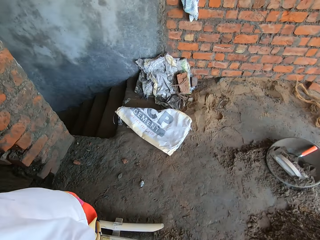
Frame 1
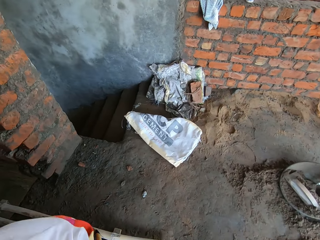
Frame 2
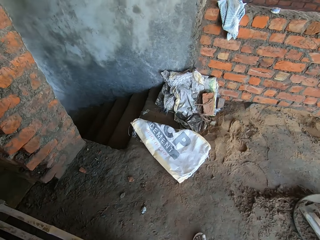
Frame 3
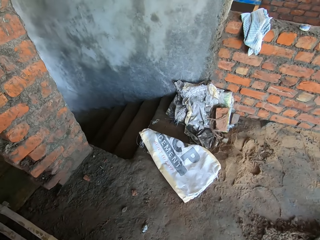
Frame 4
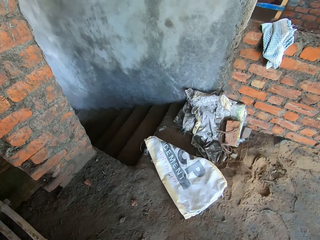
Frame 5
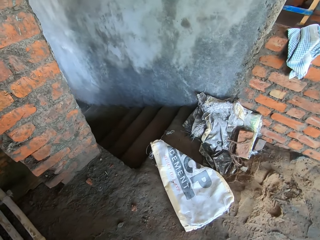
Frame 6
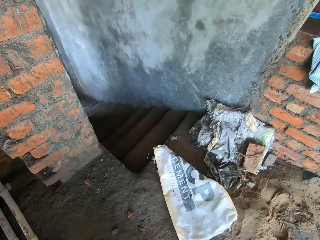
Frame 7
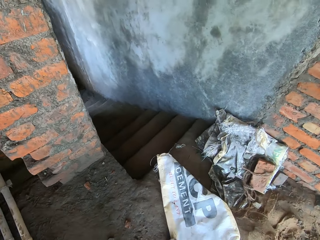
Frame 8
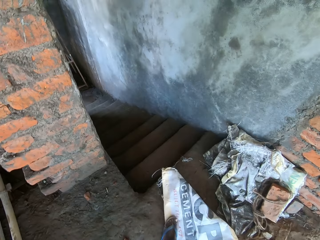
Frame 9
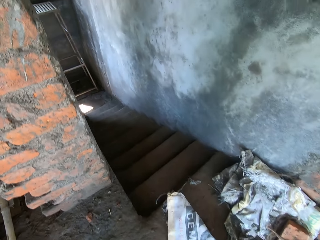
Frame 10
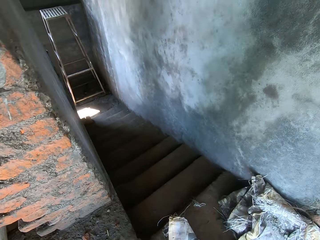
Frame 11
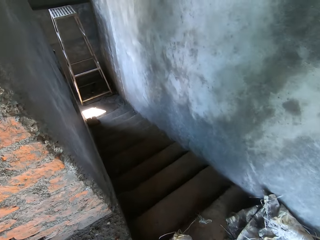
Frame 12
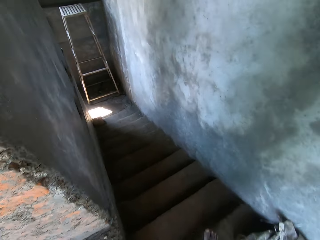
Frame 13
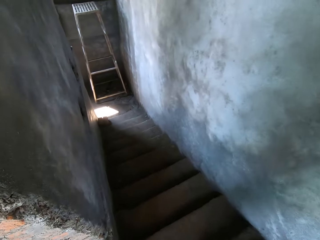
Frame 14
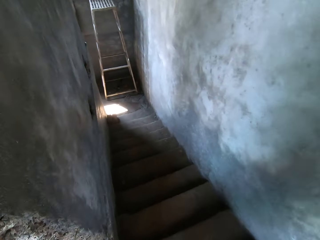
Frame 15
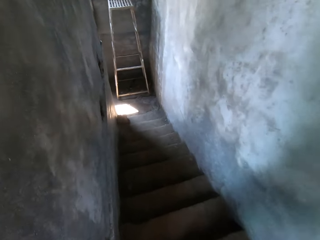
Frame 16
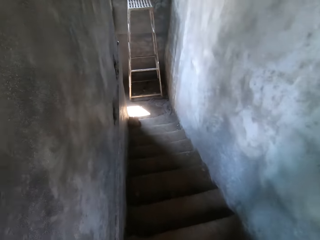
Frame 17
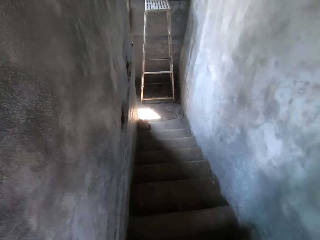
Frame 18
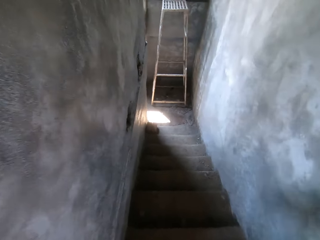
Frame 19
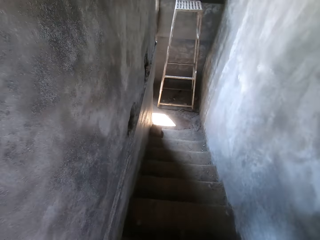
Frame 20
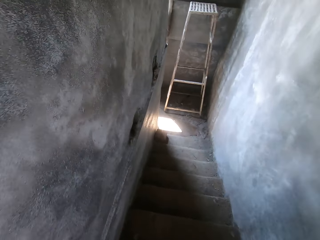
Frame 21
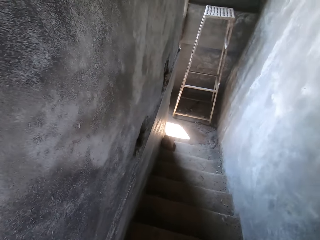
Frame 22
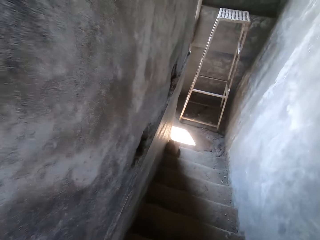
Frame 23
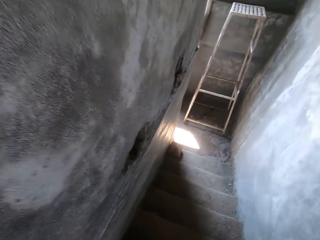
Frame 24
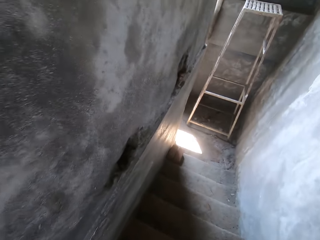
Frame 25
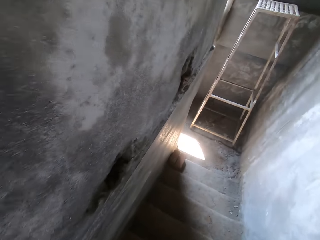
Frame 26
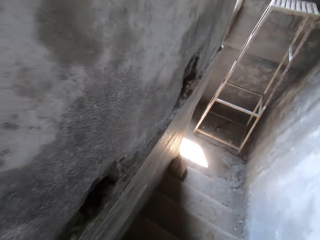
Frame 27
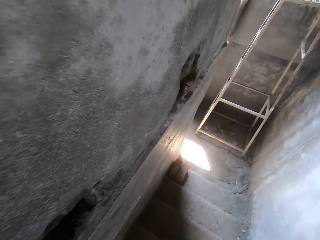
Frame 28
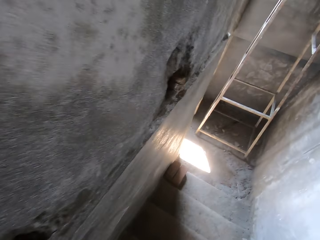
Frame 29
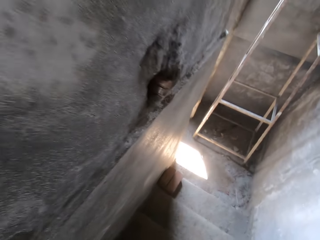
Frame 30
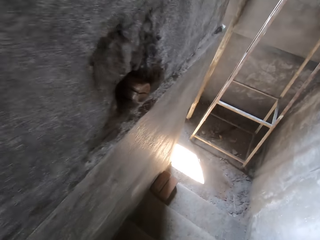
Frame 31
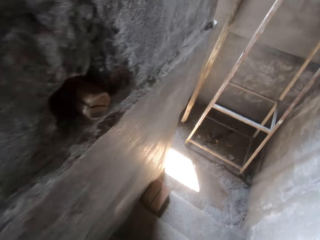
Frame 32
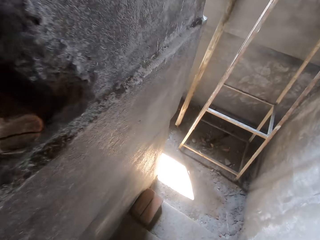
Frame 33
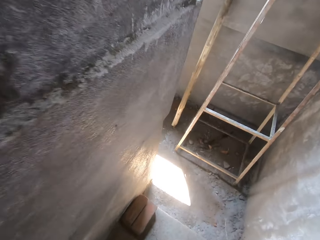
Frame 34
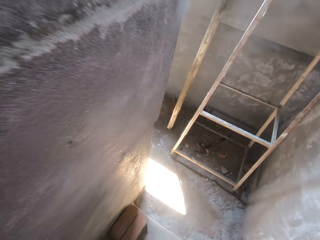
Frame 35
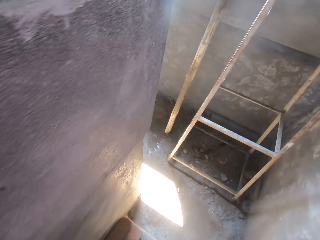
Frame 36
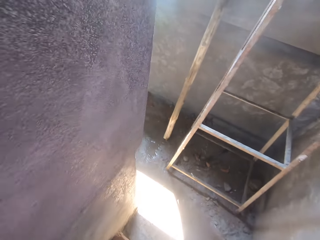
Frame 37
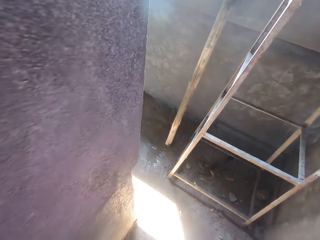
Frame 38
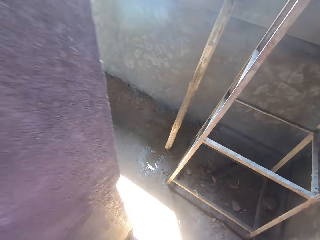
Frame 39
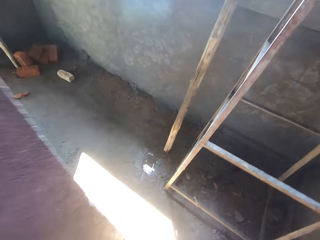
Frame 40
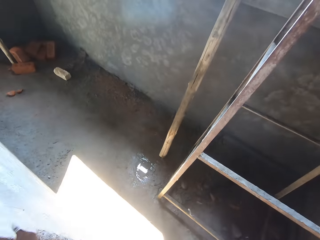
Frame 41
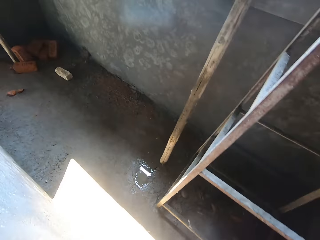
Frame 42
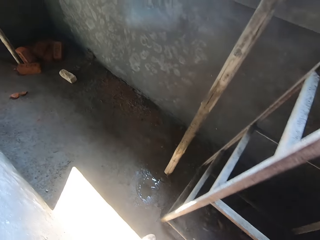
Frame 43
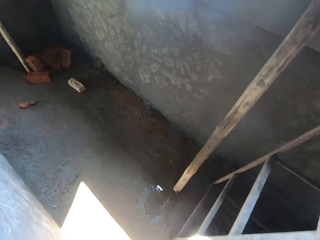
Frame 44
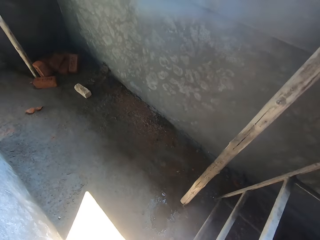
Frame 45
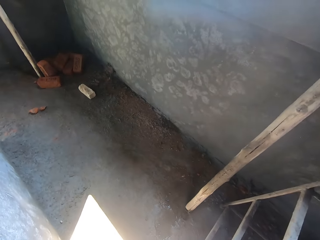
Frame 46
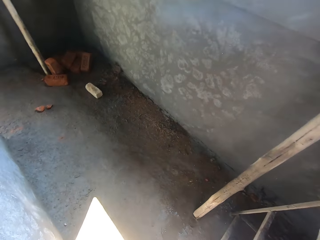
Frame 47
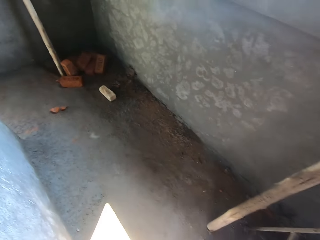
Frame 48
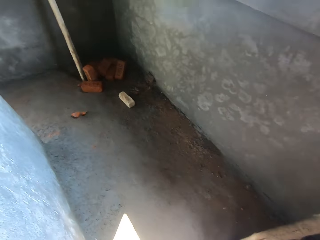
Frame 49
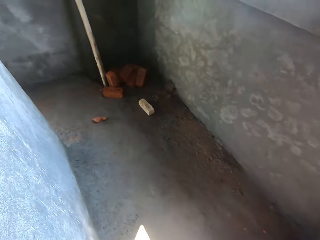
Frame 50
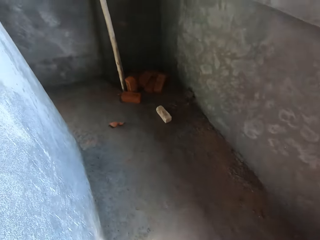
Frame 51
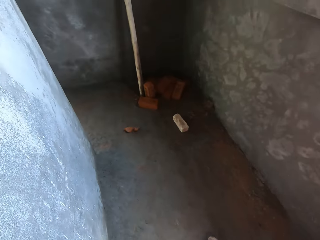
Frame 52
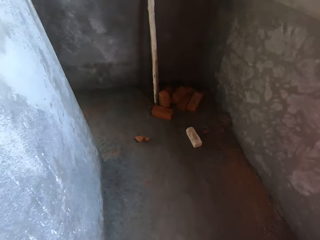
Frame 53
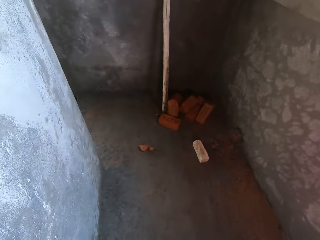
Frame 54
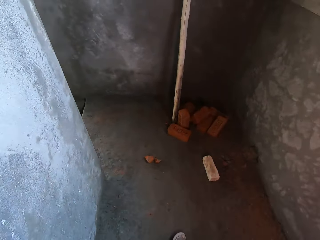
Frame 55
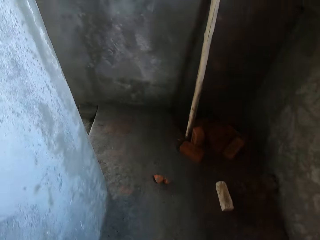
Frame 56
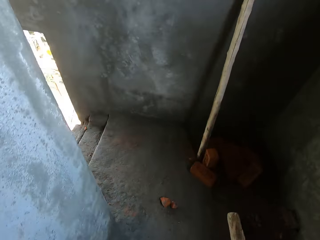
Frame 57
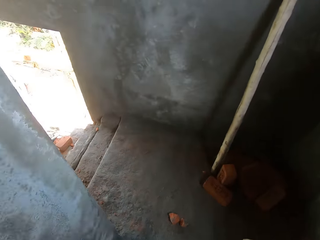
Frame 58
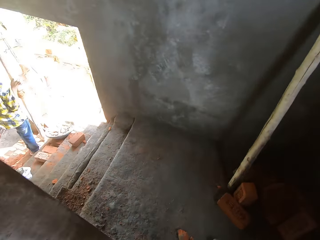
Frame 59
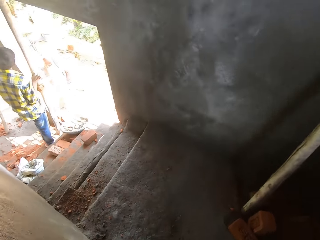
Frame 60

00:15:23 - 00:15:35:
The camera wearer converses.

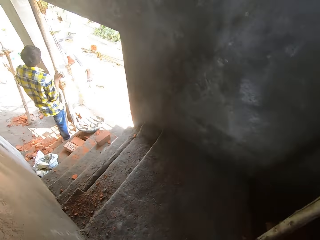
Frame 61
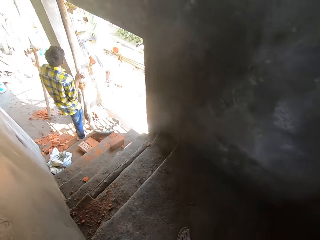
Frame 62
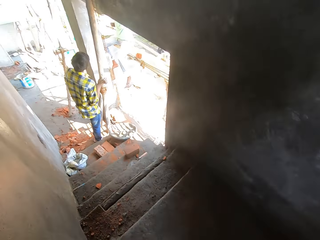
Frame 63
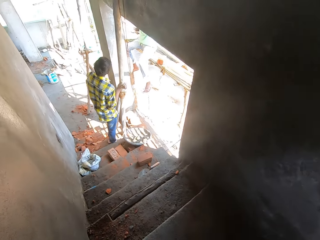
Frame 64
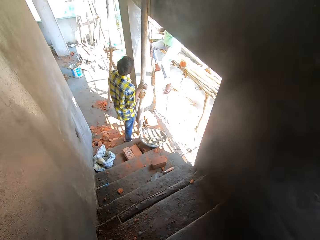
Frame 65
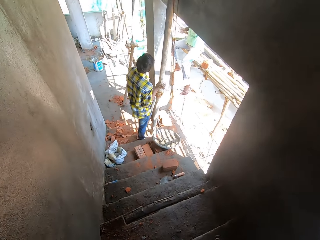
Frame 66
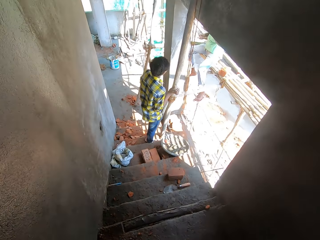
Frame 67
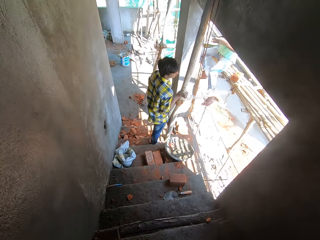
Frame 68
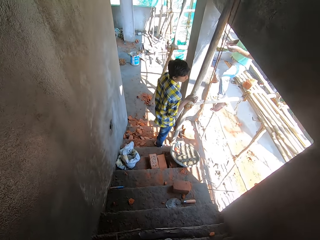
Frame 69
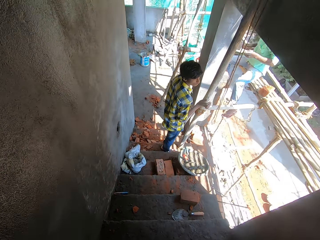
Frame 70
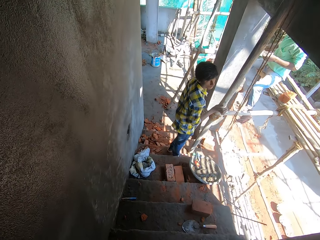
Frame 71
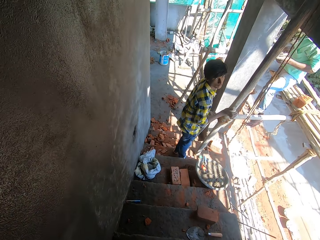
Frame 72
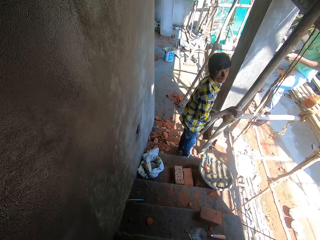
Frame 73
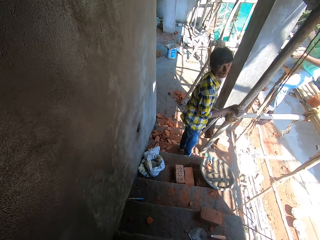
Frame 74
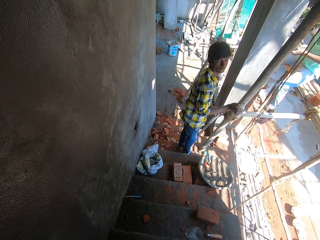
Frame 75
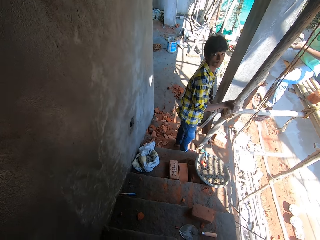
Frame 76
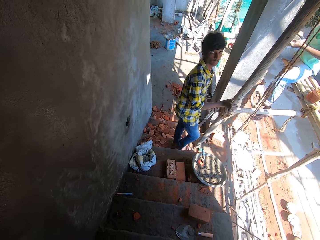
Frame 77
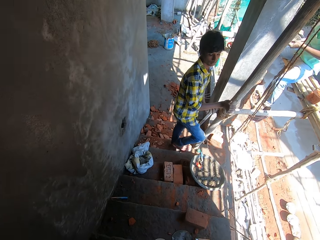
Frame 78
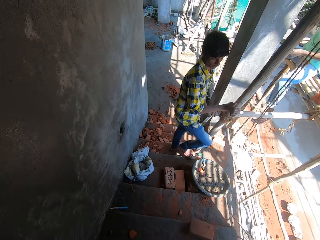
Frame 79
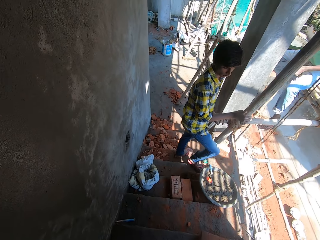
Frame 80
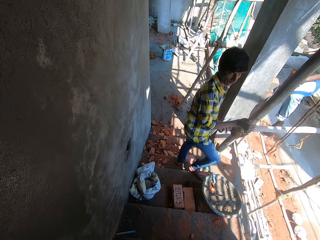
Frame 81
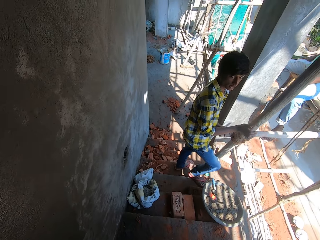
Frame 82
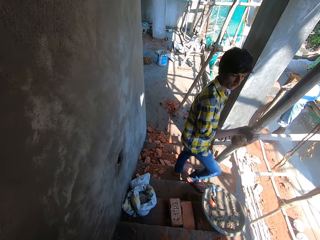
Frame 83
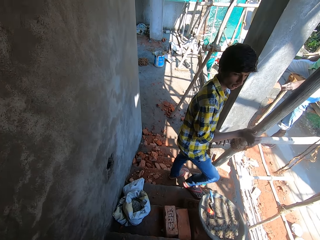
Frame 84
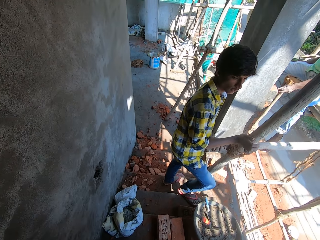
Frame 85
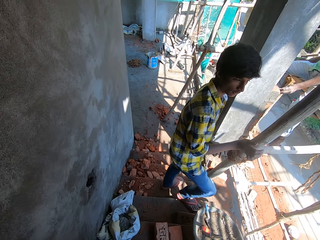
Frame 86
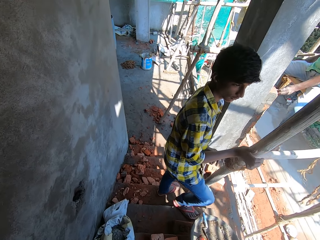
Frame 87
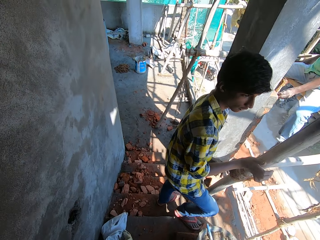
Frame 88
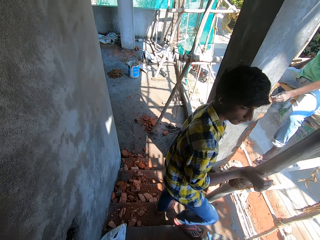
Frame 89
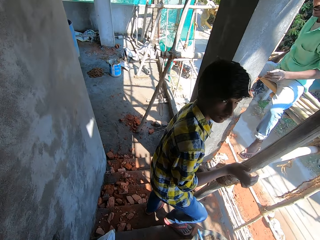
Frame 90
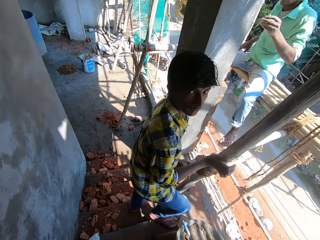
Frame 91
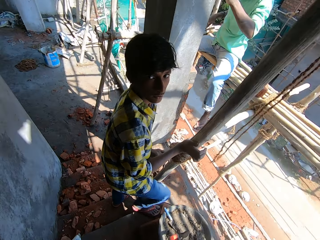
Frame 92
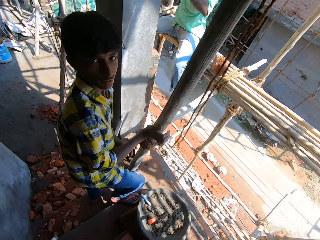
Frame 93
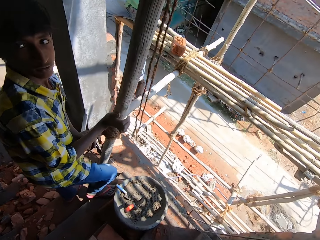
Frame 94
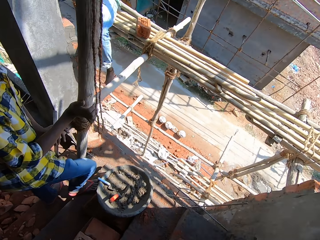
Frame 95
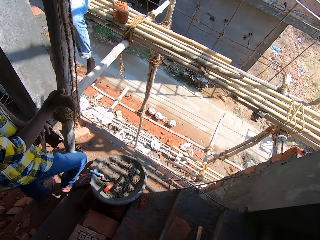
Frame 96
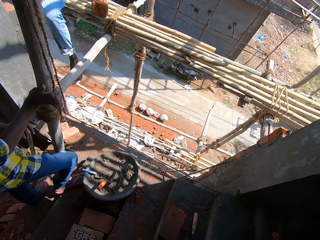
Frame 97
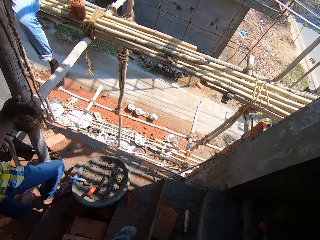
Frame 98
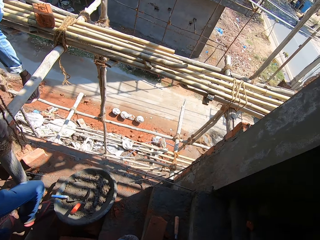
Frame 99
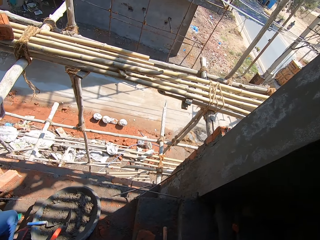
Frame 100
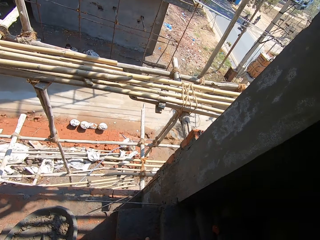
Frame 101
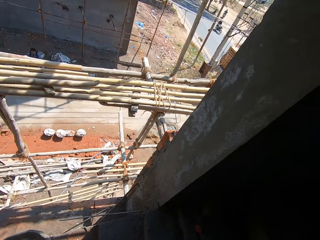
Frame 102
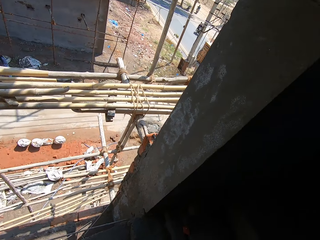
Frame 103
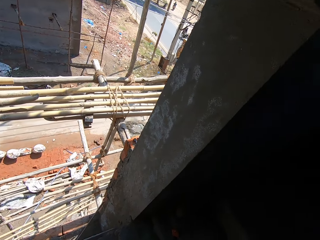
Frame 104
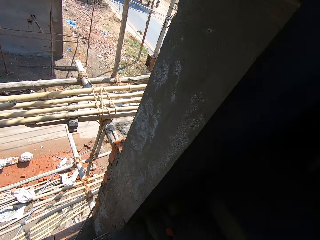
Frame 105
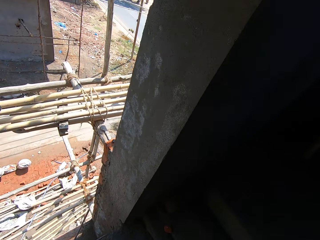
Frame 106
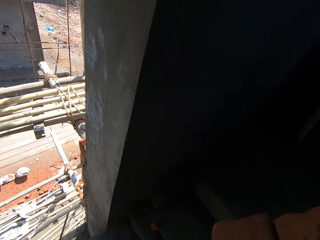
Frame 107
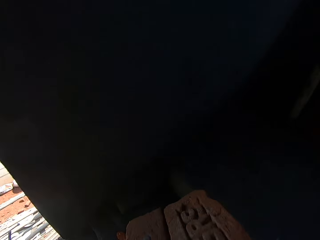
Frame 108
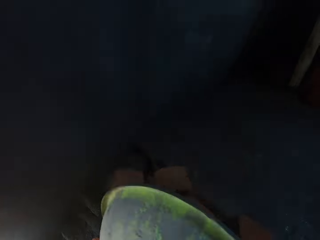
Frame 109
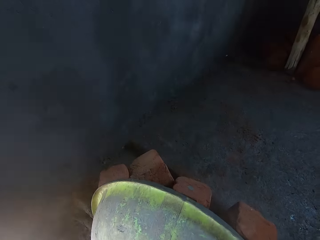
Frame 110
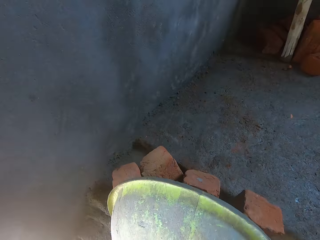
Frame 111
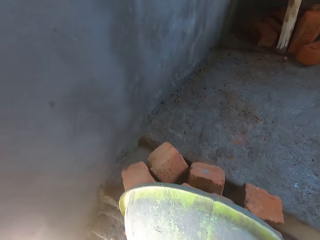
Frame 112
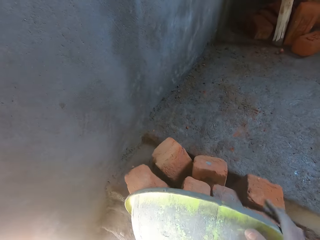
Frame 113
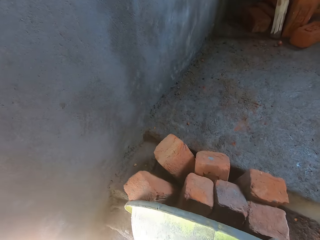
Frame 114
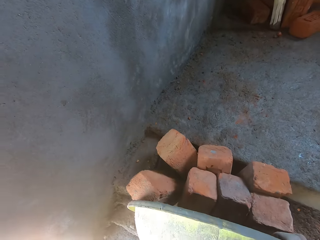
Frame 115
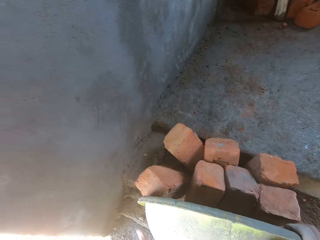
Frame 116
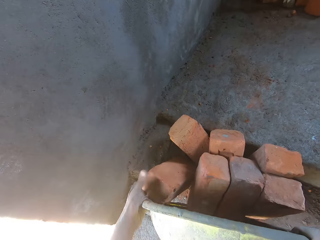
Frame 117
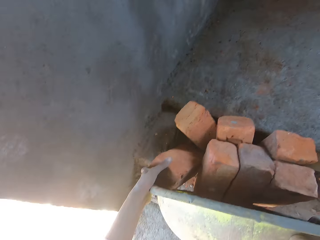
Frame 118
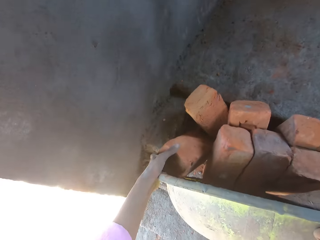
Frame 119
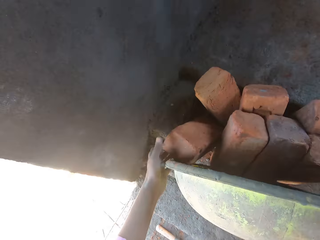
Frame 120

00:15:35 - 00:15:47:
A man holds wood. The man converses. The camera wearer pours the bricks down from the concrete bowl. They put the trough down.
